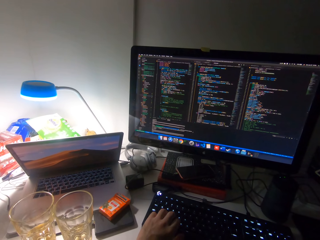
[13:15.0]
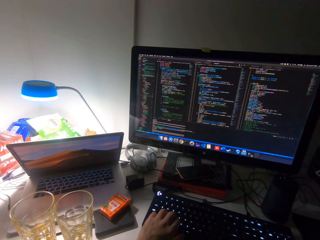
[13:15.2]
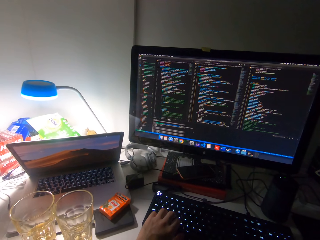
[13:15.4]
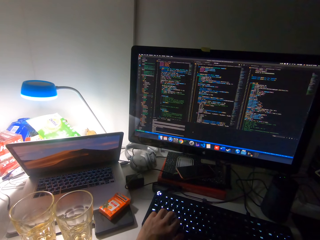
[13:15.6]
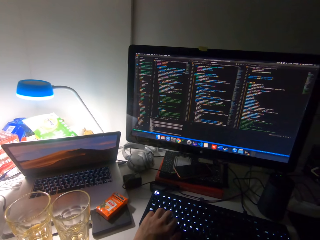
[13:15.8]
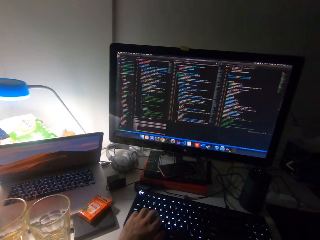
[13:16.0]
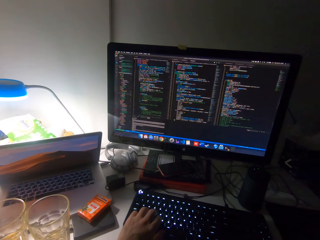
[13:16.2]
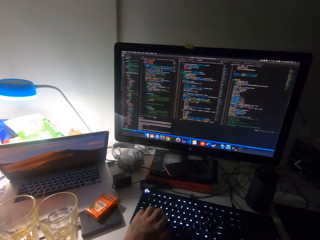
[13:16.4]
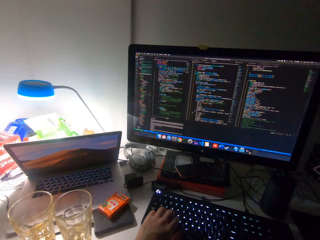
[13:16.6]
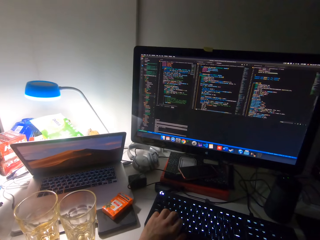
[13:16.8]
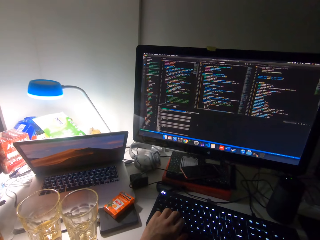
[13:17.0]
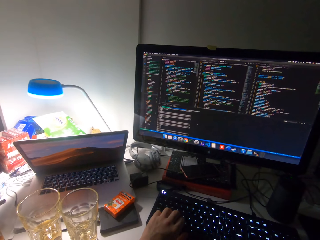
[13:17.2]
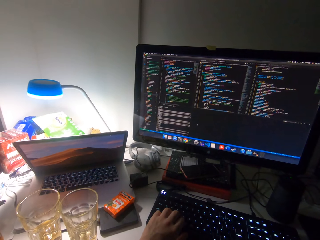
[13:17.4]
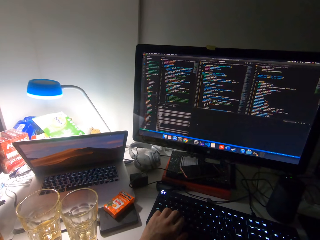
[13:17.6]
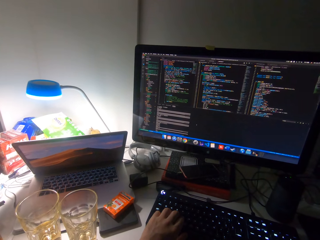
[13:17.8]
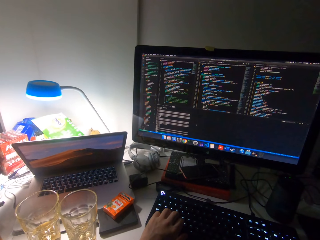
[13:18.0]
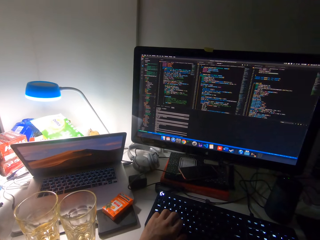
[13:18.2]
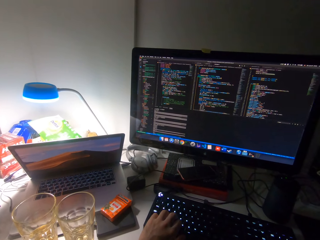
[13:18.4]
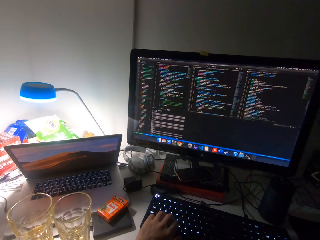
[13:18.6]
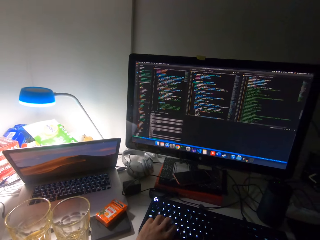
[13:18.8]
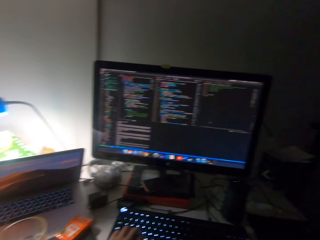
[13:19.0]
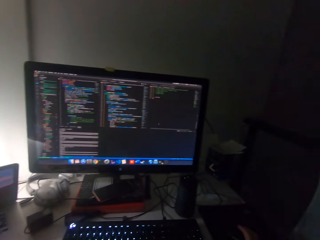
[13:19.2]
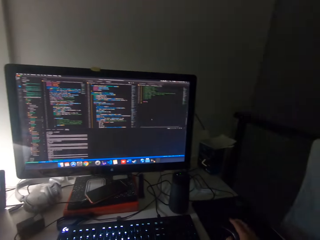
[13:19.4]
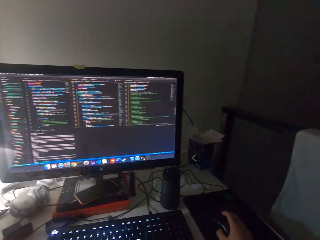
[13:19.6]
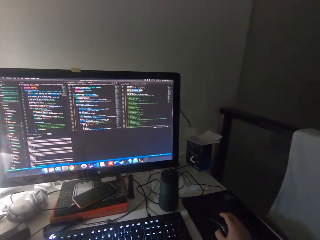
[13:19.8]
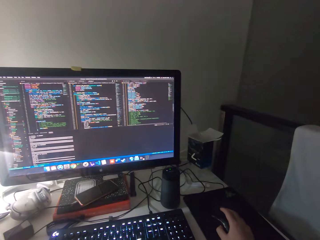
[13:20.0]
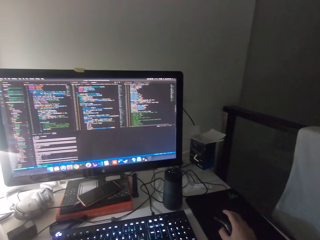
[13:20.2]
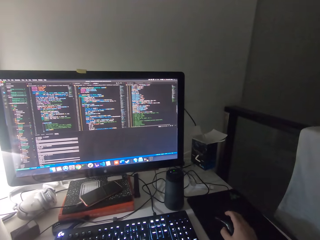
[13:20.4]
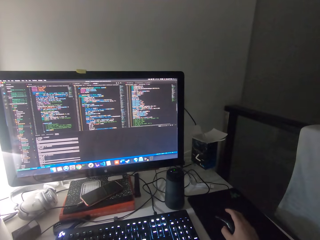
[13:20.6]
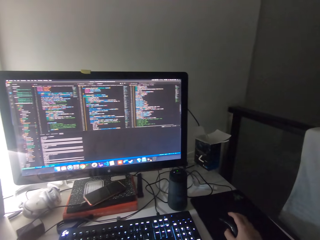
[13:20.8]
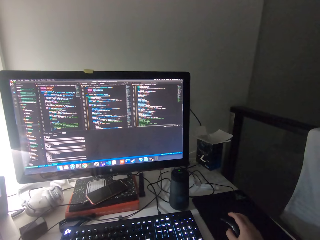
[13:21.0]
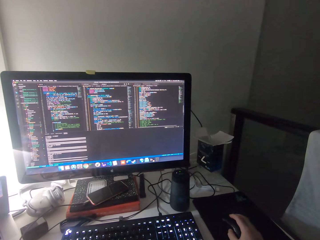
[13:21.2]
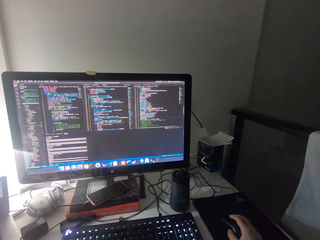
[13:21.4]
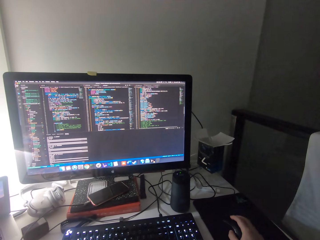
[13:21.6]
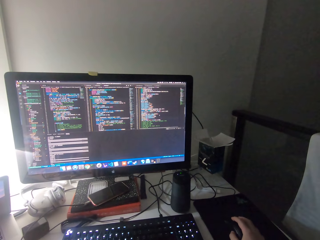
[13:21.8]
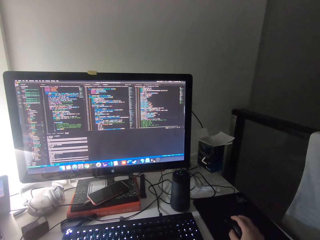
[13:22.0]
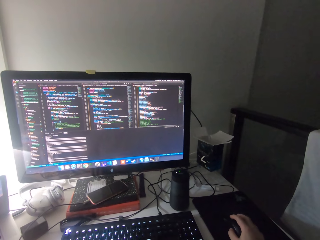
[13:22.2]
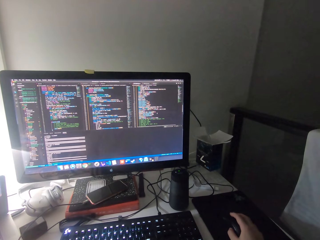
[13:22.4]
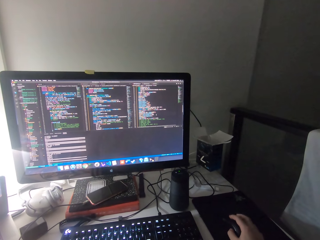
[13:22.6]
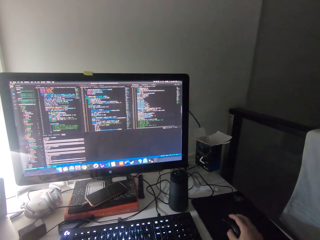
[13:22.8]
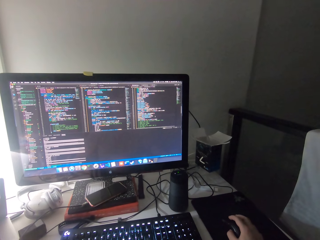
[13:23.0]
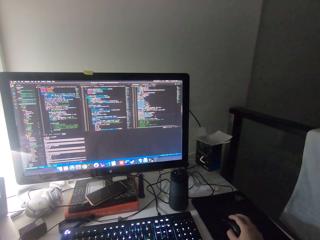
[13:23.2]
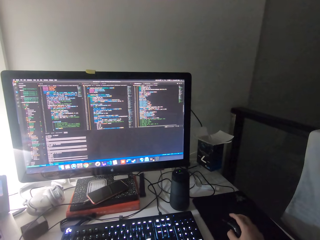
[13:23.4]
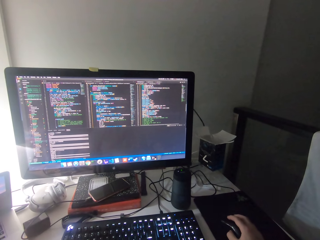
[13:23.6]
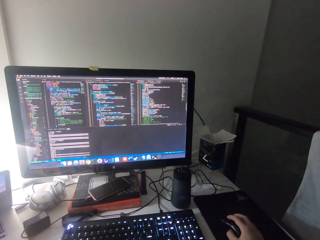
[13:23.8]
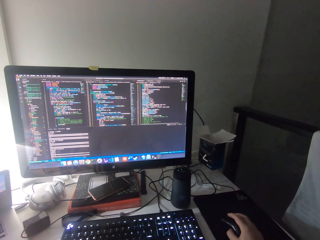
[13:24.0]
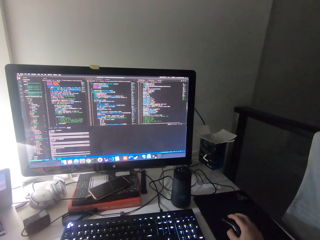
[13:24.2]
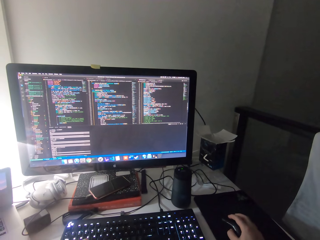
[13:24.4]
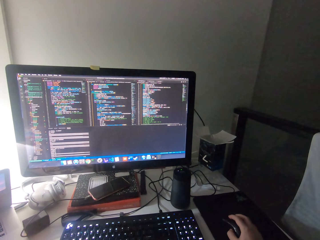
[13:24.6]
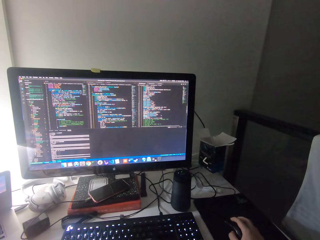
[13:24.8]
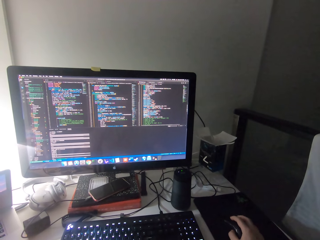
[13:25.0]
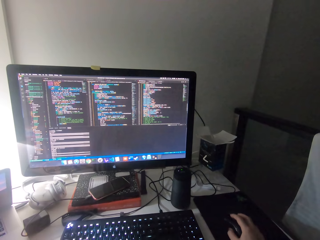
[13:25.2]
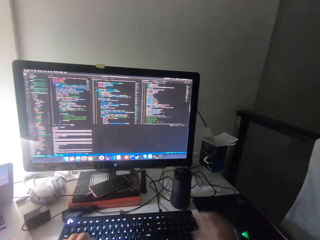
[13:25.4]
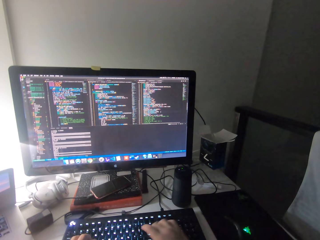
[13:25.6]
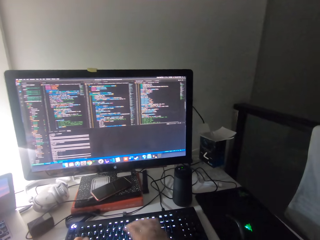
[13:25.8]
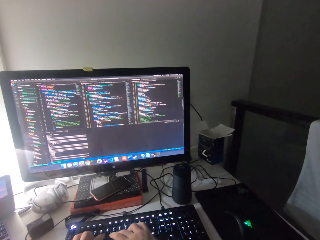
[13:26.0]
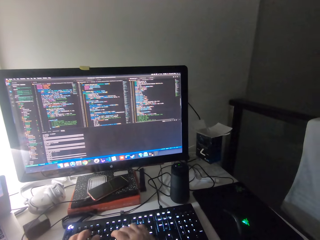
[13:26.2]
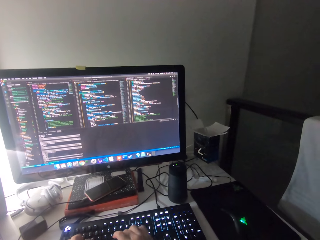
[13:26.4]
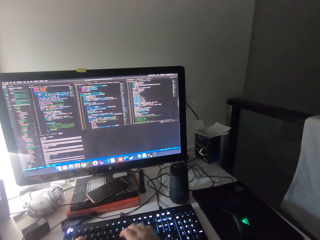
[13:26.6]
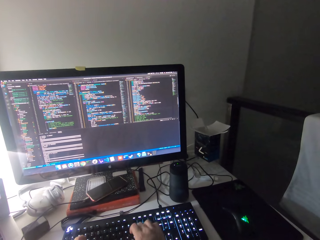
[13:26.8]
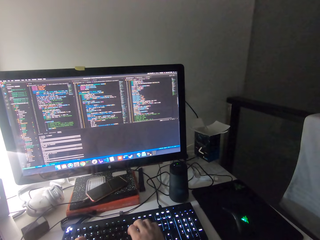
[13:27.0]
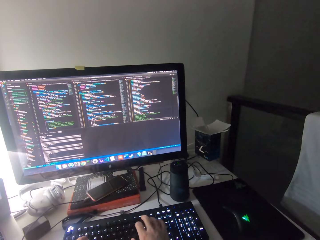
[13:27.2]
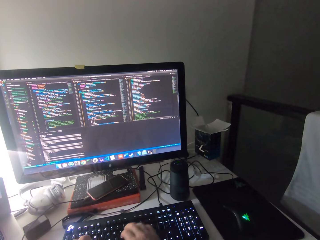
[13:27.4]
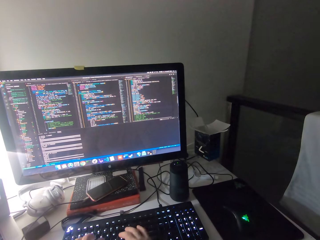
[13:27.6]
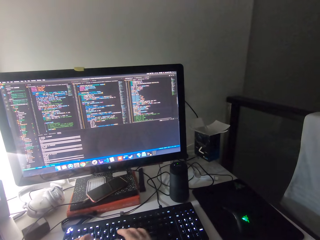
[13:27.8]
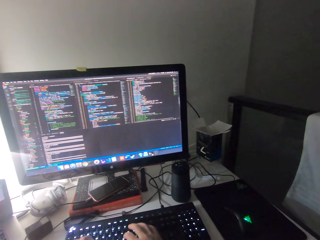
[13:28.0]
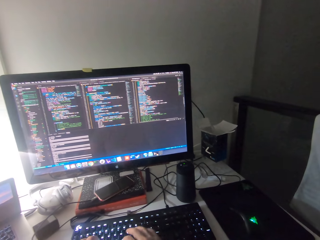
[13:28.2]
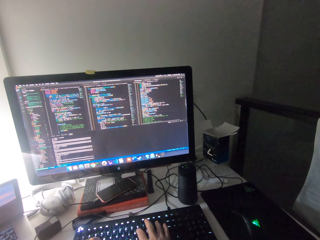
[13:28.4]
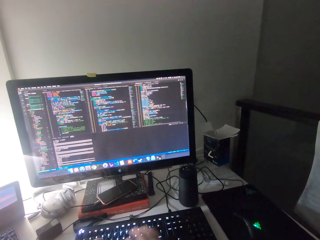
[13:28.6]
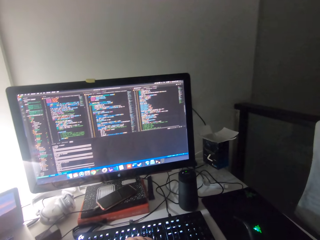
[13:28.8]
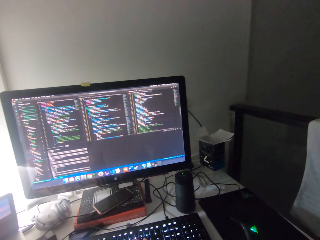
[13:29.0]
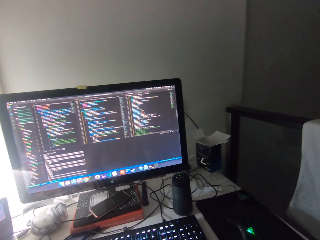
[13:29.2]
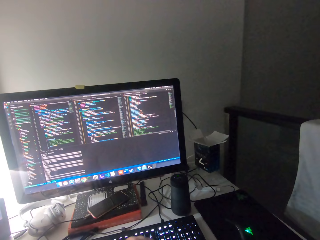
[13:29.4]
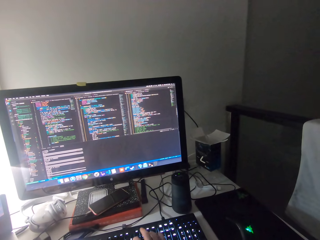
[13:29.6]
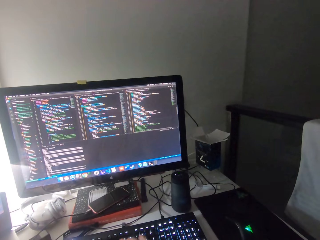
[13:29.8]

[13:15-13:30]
The camera wearer operates the mouse with his right hand. He types on the keyboard of the computer with both hands.

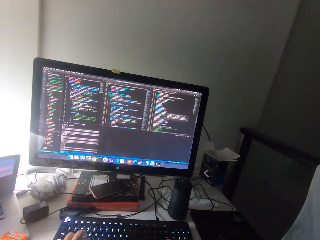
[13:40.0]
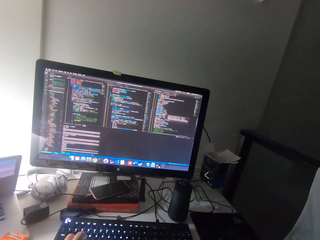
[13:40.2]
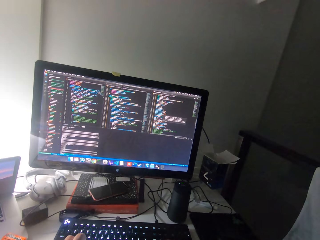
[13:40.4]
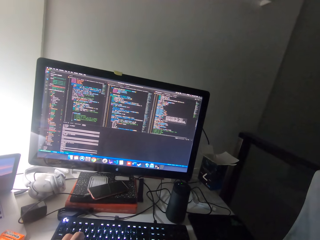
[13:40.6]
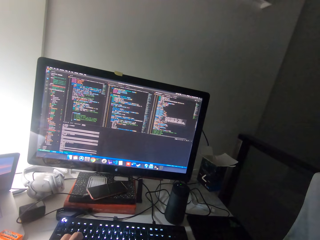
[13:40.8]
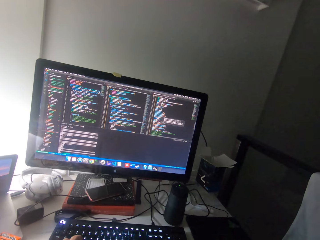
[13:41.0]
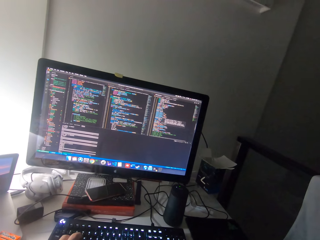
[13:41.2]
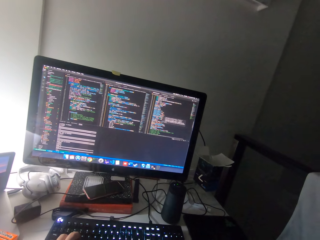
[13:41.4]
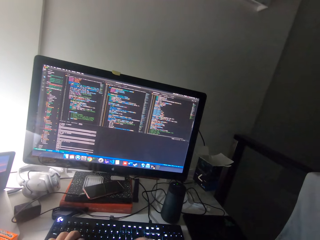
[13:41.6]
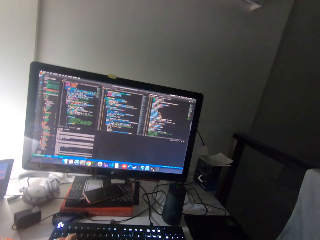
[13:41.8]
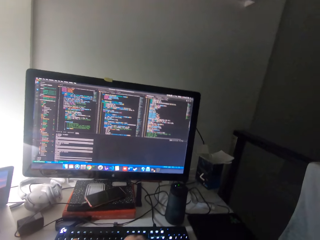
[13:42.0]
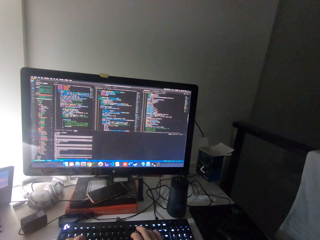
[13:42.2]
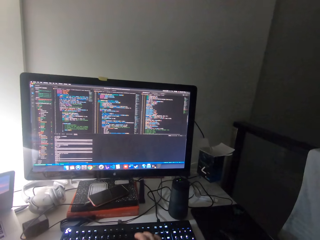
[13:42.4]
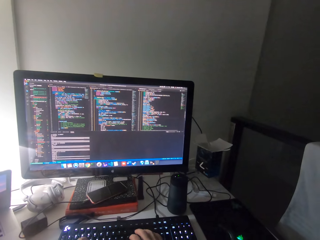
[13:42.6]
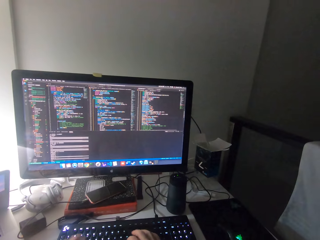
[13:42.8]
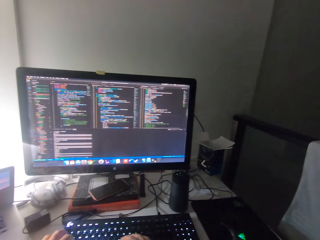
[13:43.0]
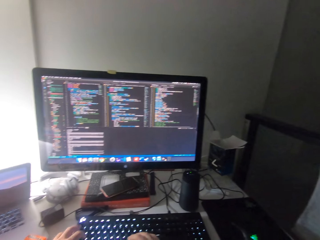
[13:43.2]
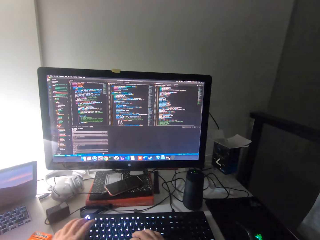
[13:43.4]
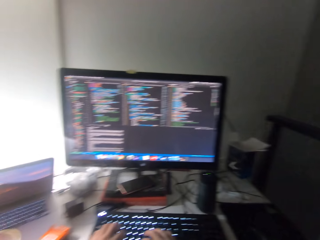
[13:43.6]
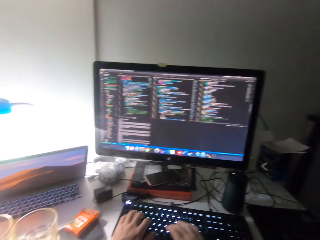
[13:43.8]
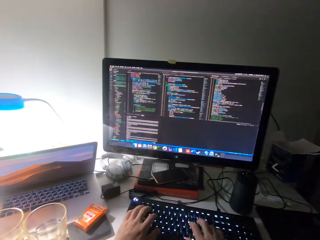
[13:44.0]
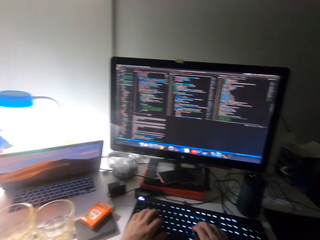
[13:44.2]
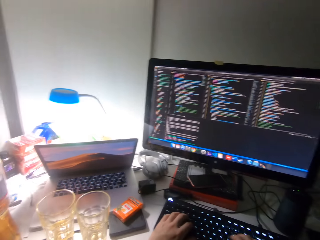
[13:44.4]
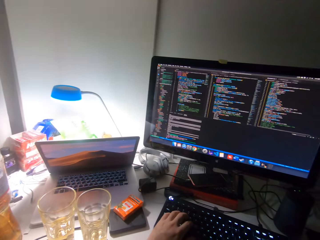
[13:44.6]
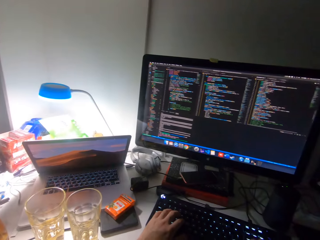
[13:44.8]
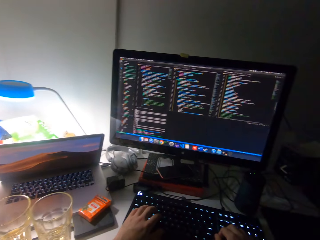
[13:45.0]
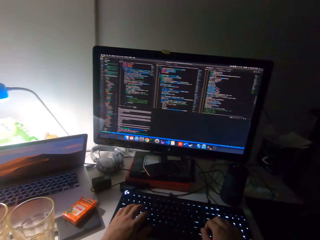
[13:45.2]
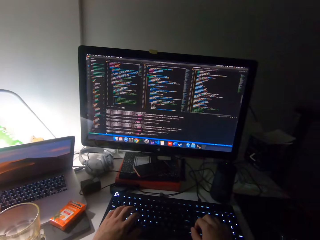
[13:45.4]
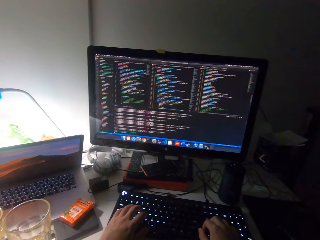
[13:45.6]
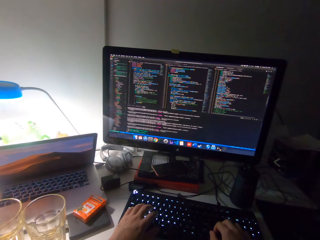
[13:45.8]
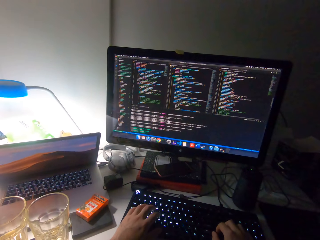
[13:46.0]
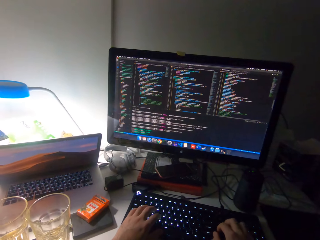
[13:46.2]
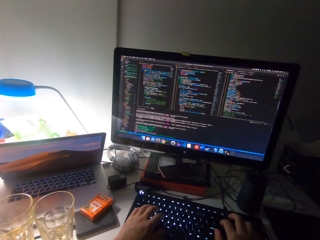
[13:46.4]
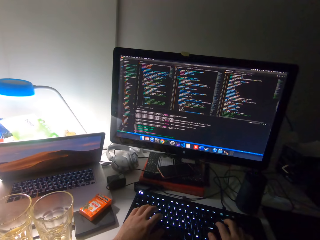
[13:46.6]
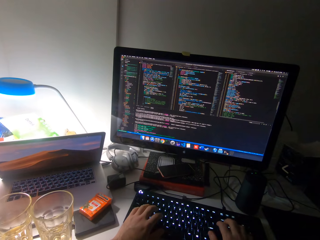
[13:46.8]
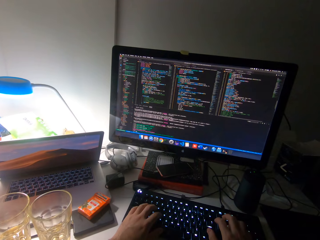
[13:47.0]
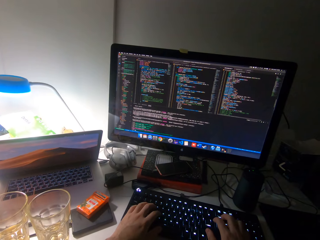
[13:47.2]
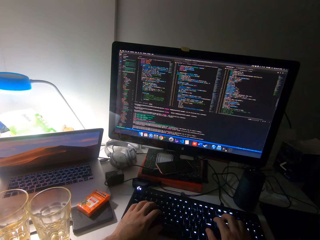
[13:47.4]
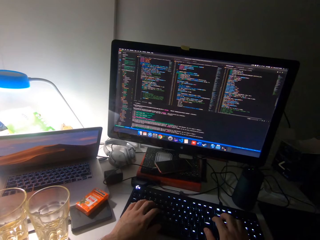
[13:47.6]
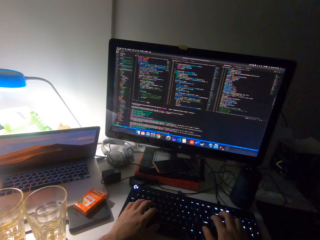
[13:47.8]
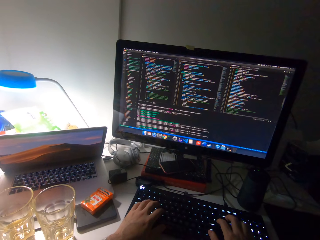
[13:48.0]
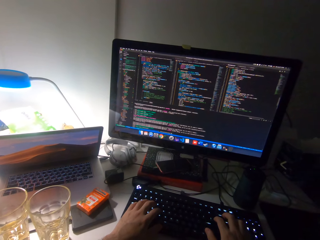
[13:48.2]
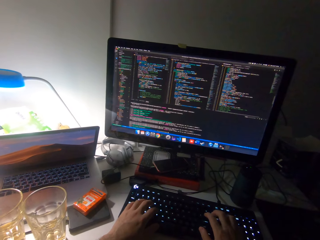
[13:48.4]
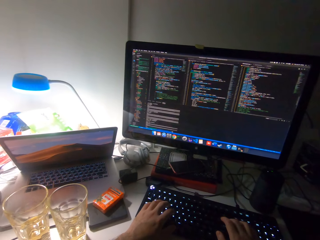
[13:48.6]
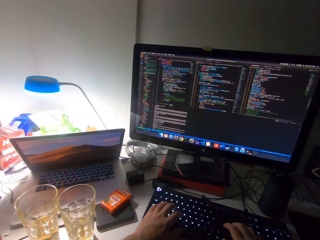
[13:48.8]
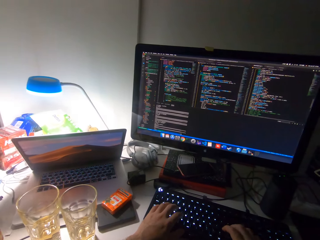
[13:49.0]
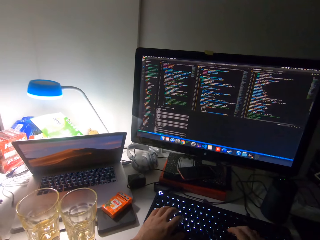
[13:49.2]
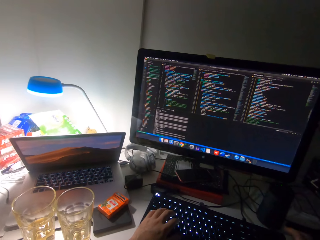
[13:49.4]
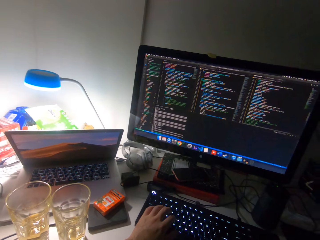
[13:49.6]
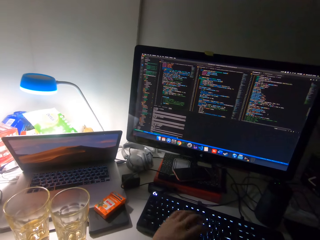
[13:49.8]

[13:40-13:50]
The camera wearer moves his head. He scrolls the mouse.
